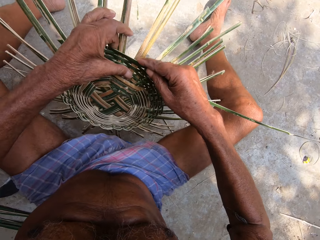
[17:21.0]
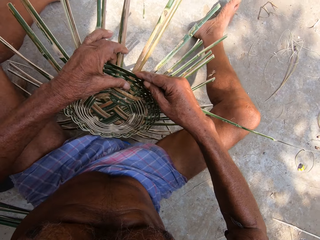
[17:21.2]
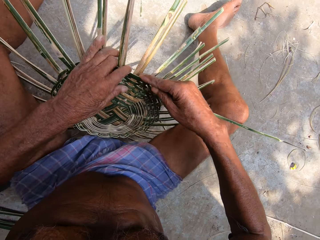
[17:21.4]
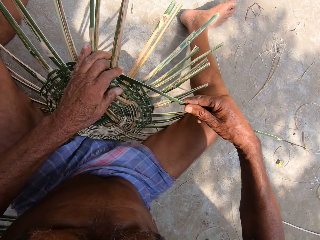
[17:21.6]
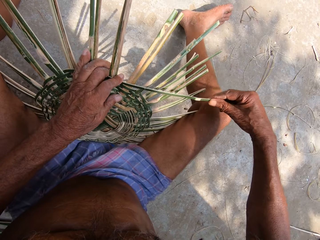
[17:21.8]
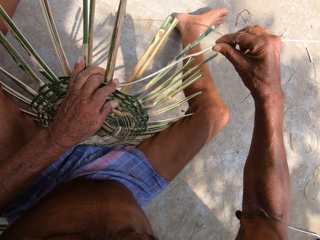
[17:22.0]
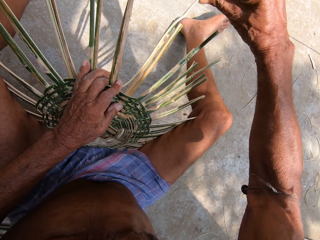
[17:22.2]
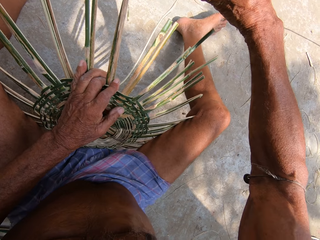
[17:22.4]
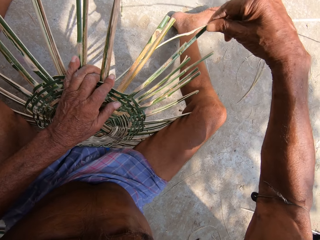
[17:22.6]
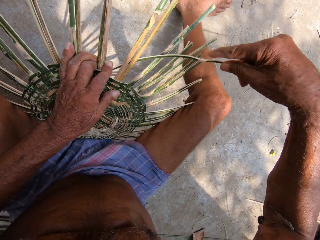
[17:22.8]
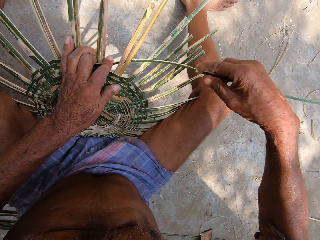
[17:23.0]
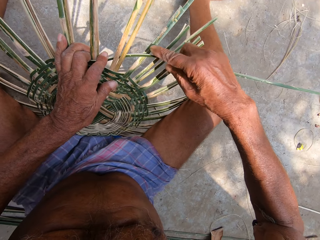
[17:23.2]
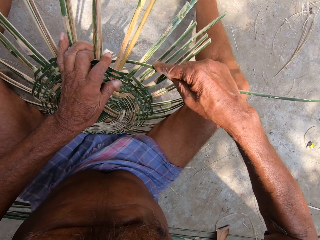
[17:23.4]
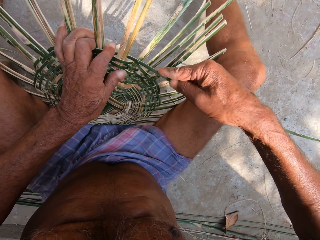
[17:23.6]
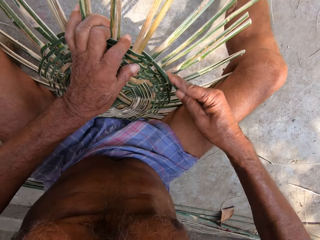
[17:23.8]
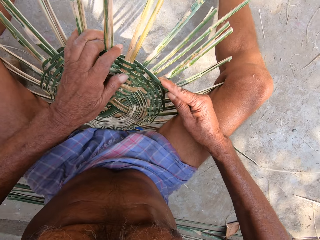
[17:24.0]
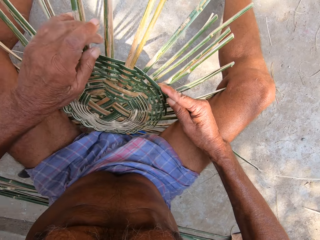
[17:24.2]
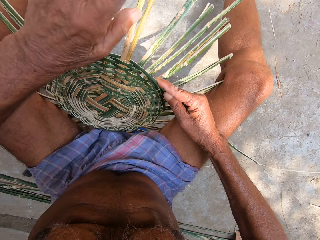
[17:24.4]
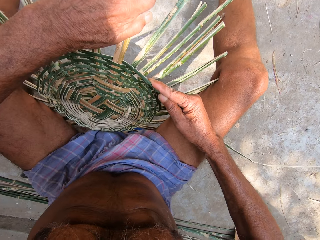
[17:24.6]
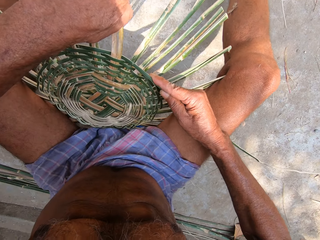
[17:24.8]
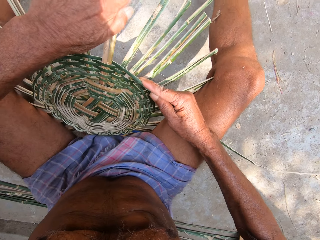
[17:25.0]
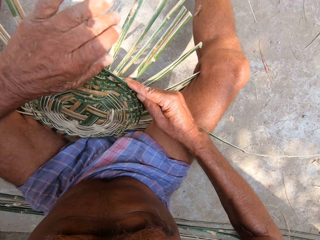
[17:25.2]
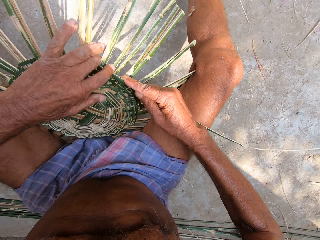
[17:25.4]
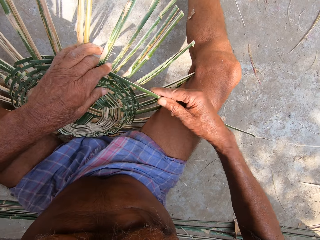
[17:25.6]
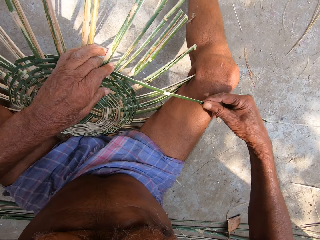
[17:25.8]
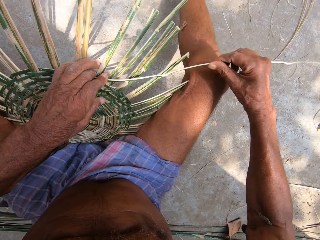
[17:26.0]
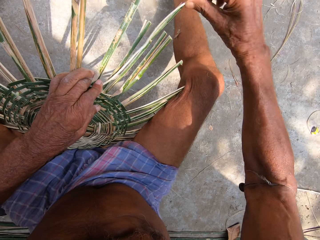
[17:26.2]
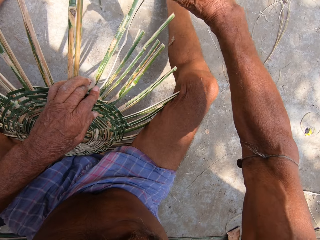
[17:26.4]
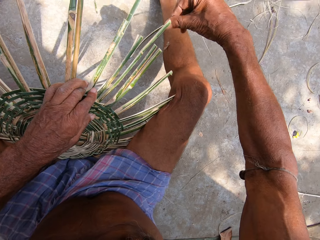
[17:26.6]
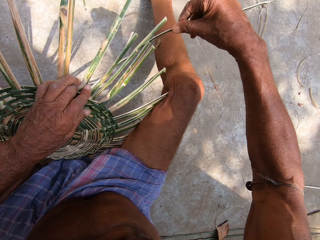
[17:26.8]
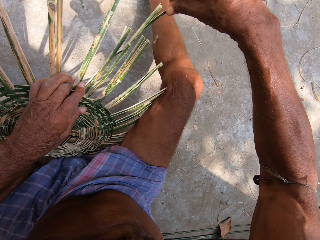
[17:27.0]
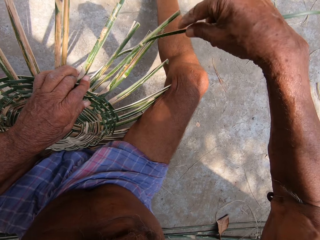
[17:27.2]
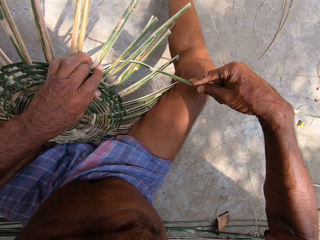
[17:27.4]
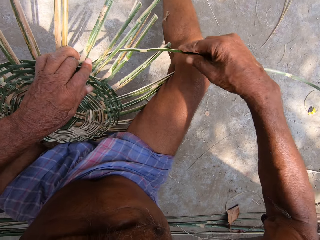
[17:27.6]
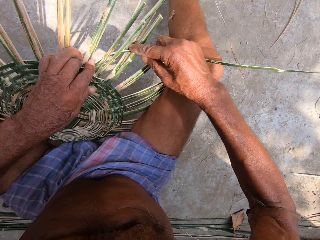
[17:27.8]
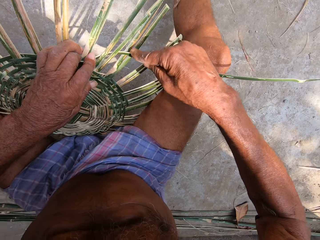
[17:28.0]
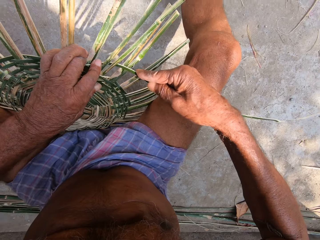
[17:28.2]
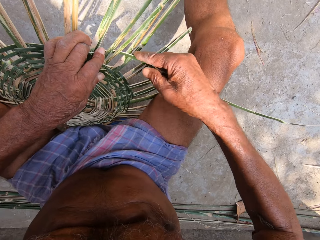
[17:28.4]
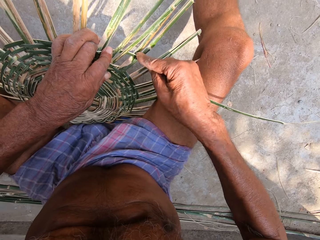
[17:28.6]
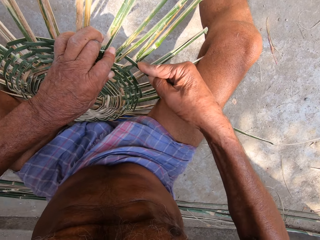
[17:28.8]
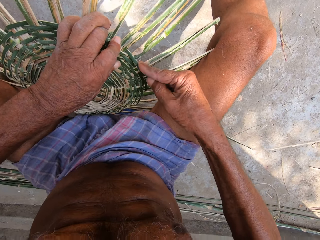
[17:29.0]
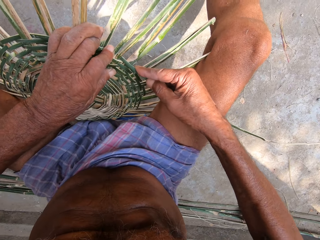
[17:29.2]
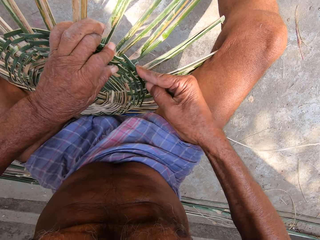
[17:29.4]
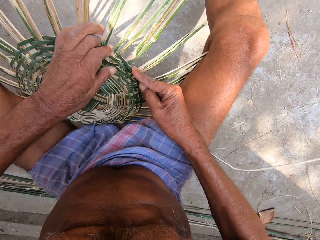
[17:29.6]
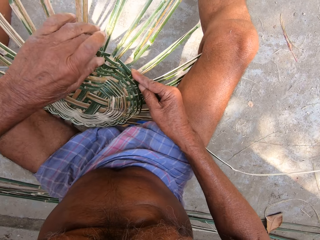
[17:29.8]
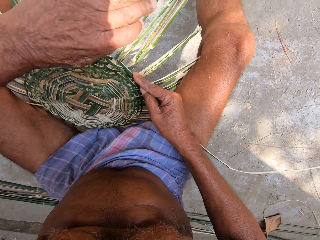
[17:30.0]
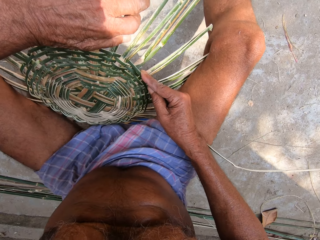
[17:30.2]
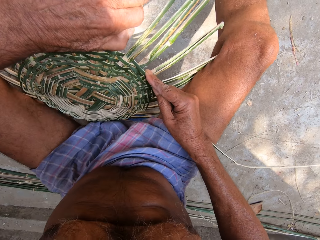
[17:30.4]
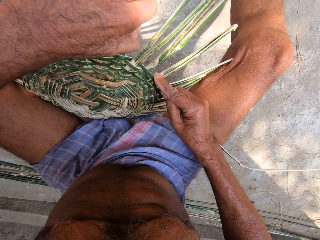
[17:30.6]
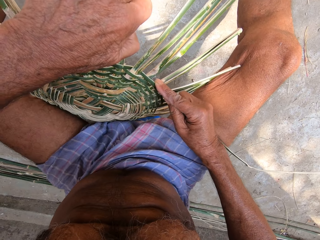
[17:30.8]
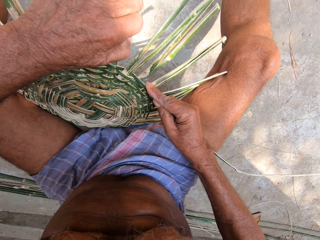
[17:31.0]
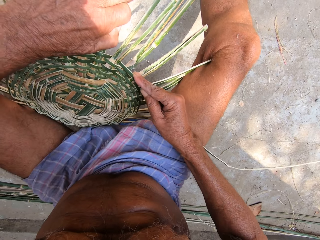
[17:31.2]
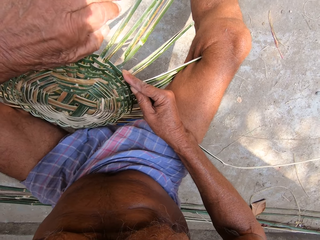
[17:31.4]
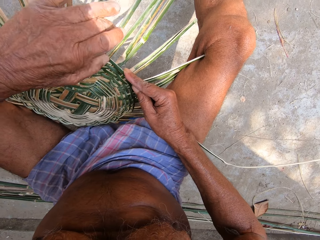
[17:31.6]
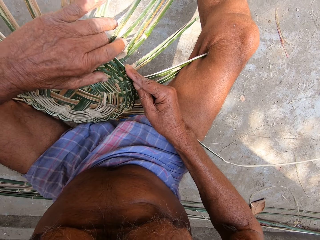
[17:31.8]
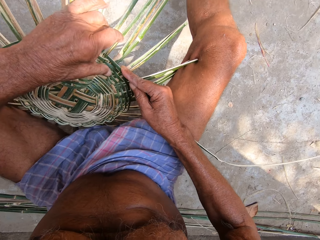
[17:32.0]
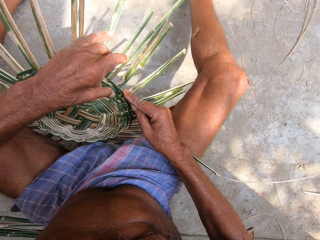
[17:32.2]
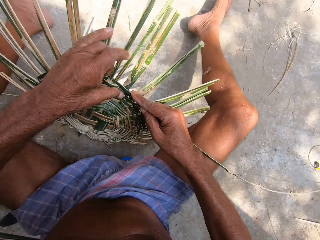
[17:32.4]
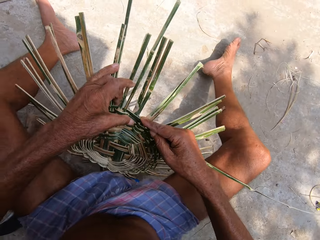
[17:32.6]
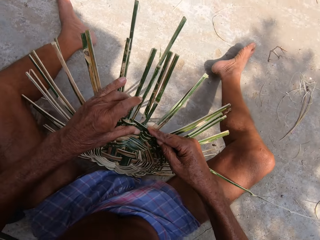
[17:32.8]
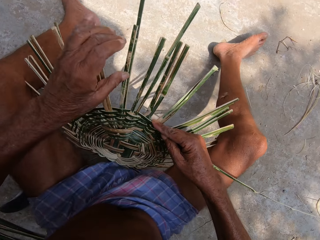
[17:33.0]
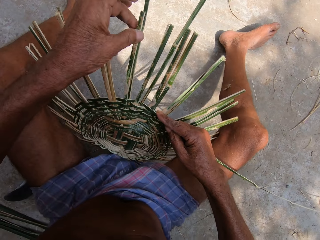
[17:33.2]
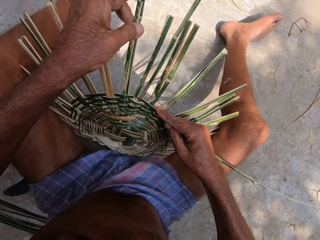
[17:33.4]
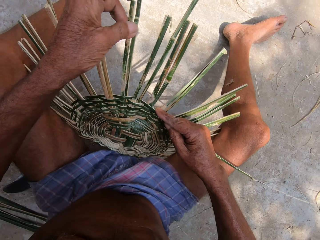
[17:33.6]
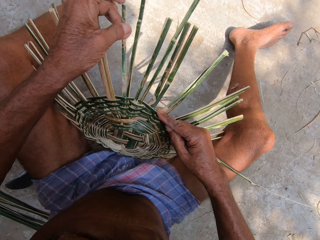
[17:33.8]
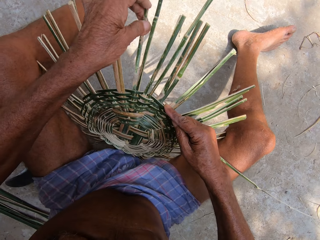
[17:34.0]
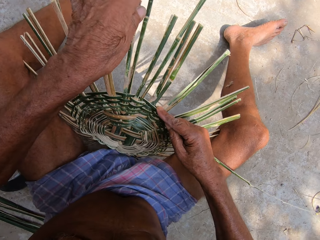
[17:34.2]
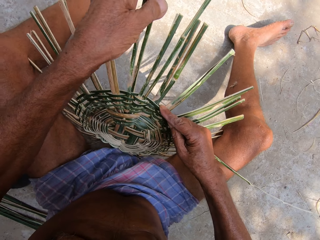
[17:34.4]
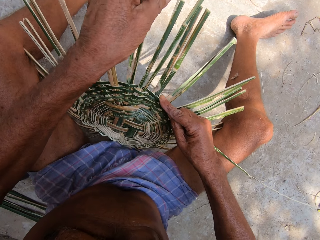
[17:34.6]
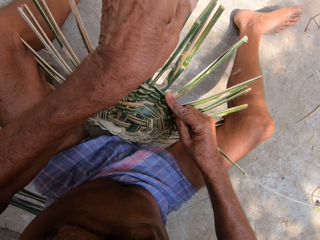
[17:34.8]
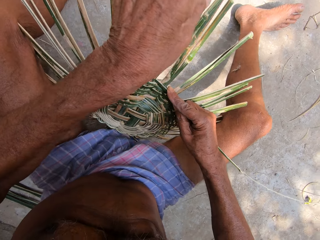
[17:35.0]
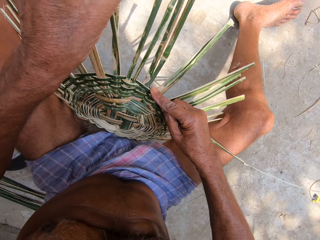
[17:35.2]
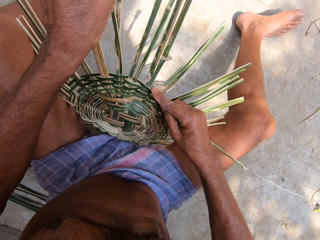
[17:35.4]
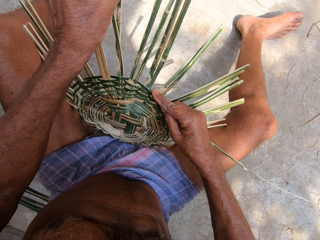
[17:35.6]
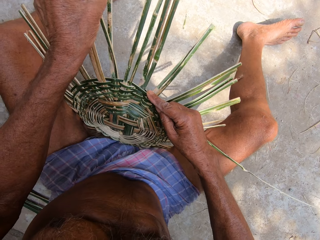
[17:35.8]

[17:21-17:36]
The camera wearer turns the craft on the ground with his left hand. He presses the bamboo strip into the craft on the ground with his left hand. He weaves the bamboo strip into the craft on the ground with his right hand. He adjusts some bamboo strips on the craft on the ground with his left hand. He presses the bamboo strip into the craft on the ground with his left hand. He weaves the bamboo strip into the craft on the ground with his right hand. He adjusts some bamboo strips on the craft on the ground with his left hand. He turns the craft on the ground with his left hand. He adjusts some bamboo strips on the craft on the ground with his left hand.

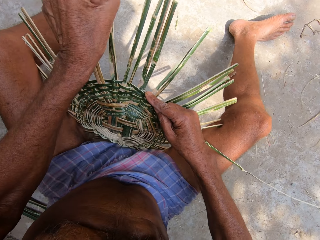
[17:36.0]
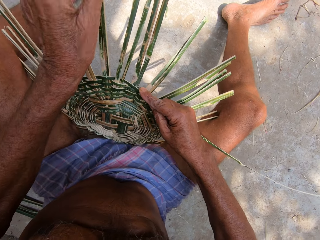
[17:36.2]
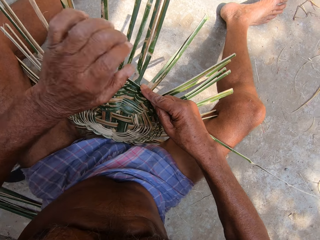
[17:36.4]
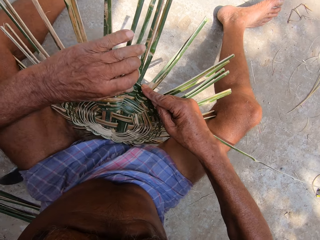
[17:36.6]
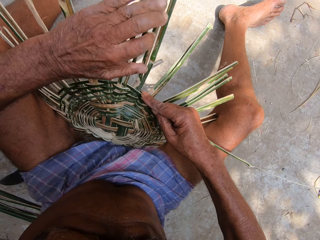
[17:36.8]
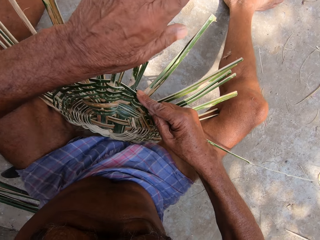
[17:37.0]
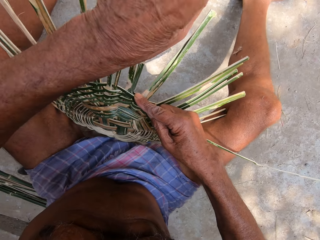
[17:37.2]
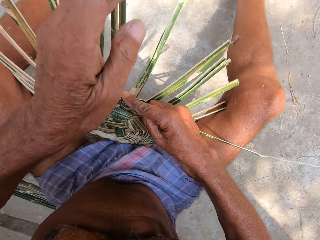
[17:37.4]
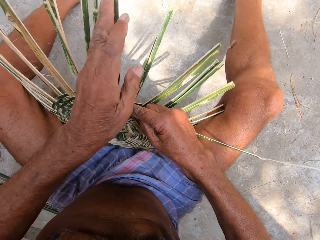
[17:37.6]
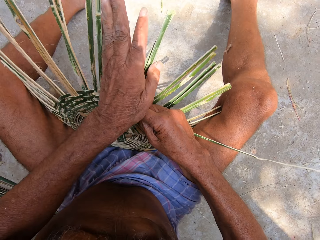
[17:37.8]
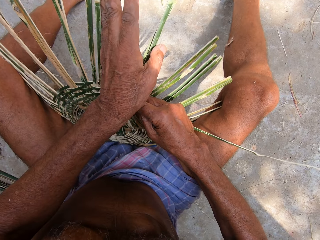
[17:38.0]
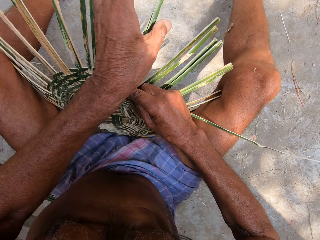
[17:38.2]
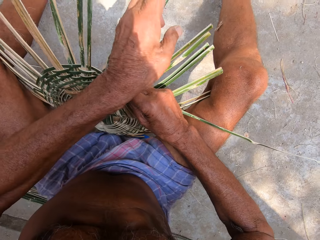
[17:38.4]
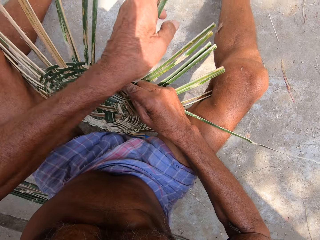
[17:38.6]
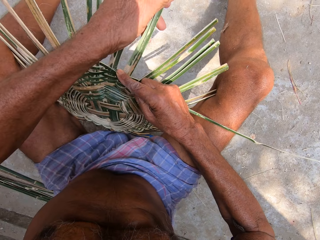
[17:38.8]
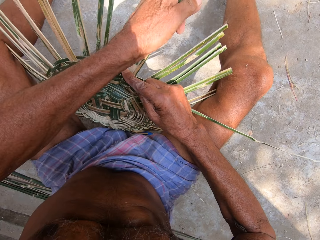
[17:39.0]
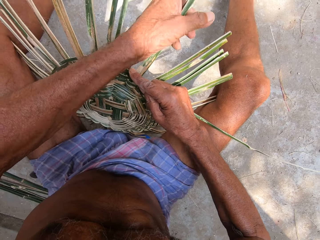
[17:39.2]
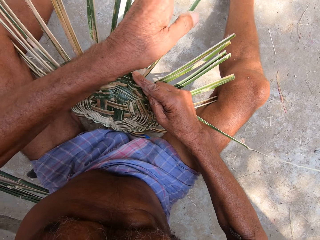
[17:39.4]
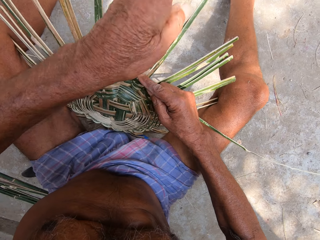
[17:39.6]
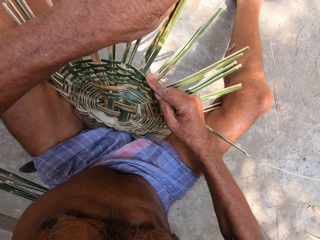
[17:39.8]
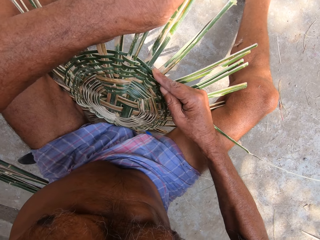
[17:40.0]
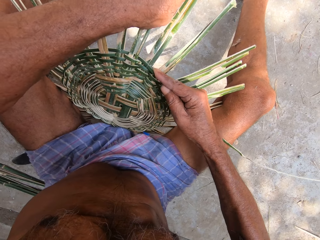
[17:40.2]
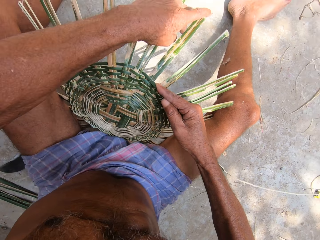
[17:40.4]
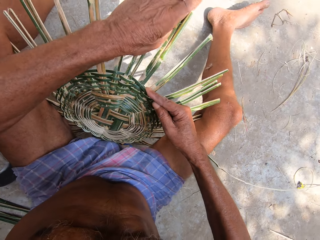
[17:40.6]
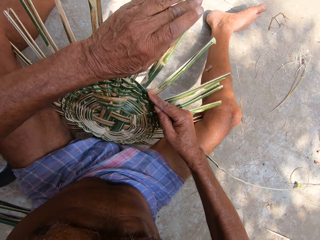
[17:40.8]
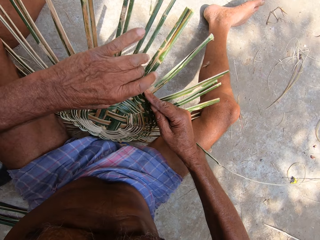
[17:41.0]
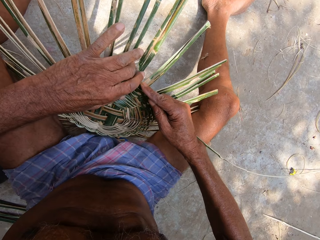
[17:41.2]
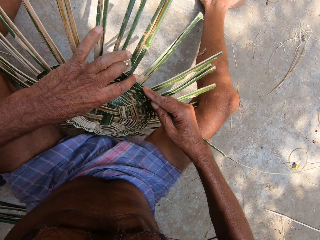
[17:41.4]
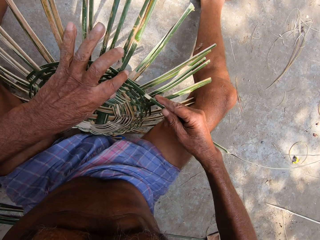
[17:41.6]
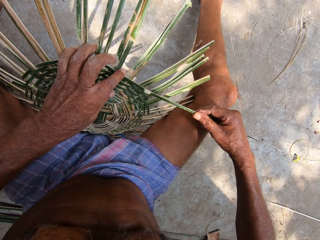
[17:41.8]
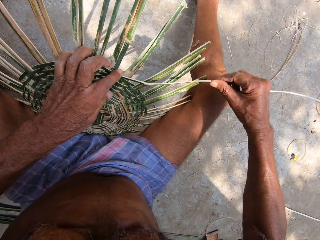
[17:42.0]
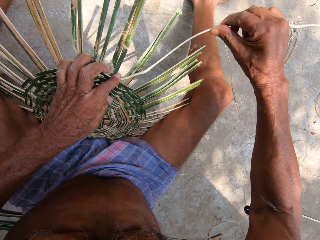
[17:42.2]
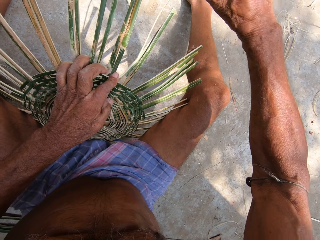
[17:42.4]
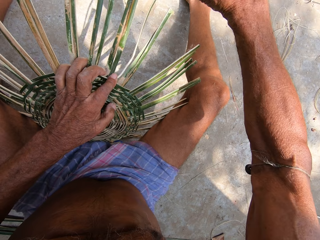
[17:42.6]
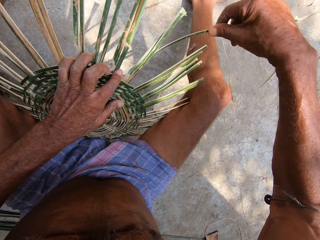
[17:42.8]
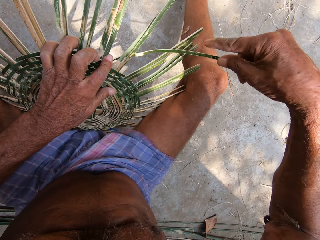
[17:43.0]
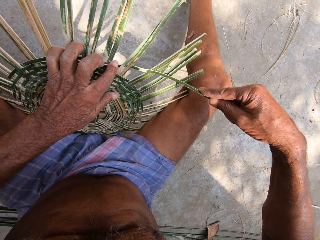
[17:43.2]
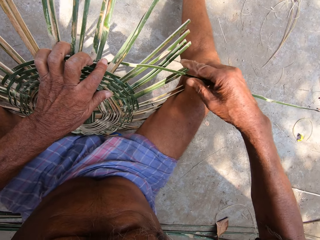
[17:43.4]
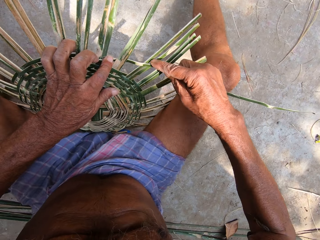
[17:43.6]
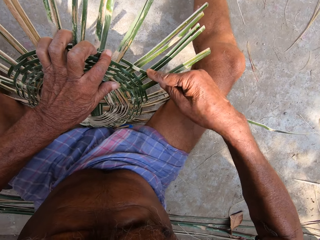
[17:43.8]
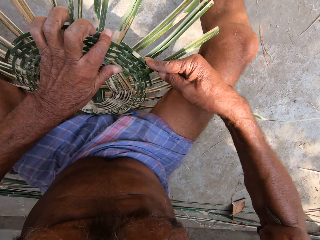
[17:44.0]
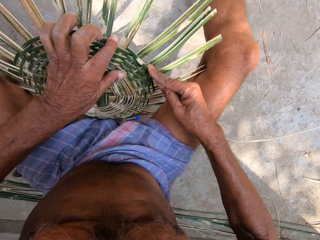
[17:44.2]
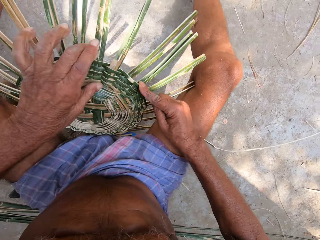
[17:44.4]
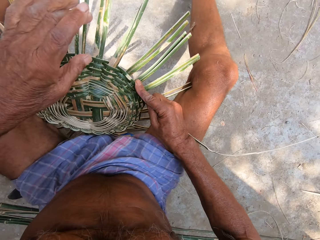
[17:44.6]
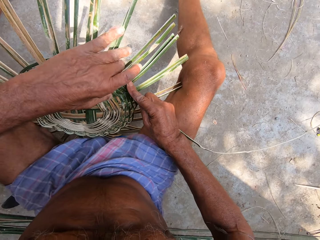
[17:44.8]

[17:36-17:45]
The camera wearer presses the bamboo strip into the craft on the ground with his left hand. He weaves the bamboo strip into the craft on the ground with his right hand.
